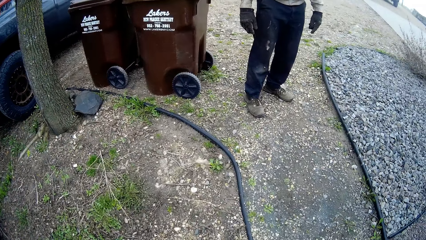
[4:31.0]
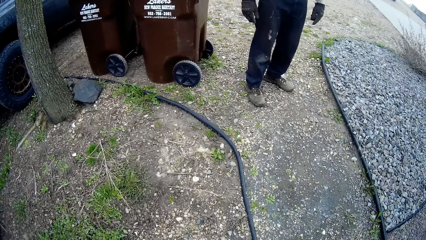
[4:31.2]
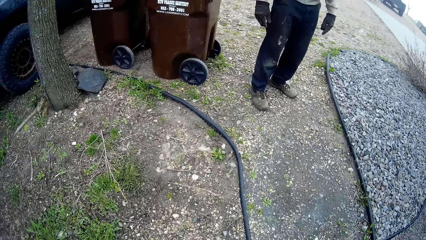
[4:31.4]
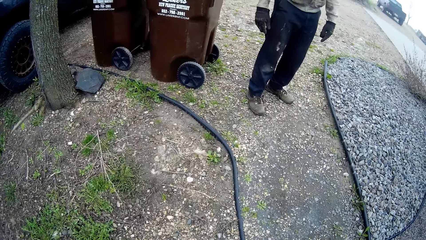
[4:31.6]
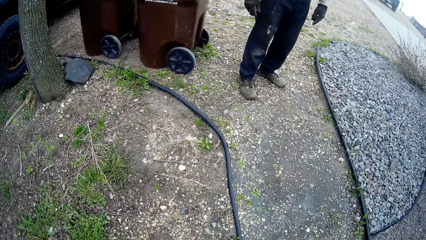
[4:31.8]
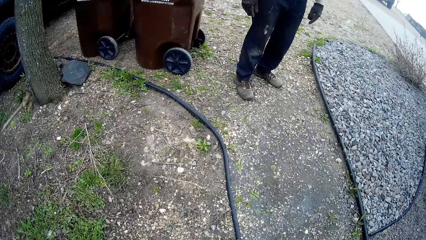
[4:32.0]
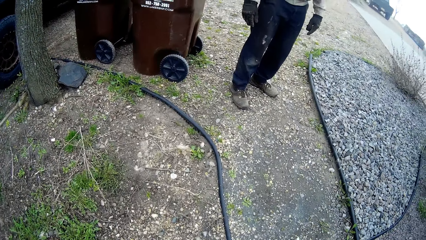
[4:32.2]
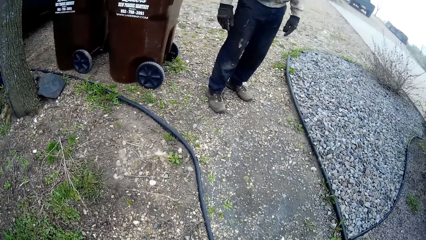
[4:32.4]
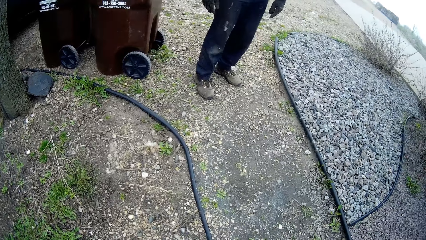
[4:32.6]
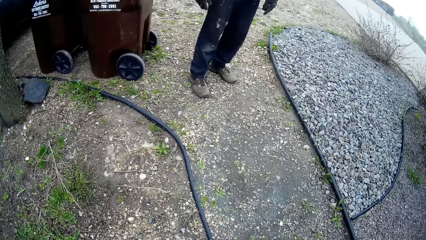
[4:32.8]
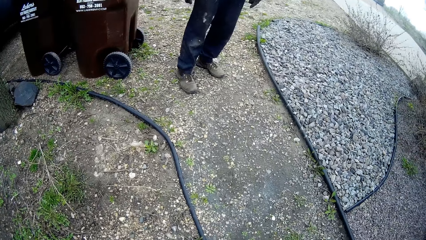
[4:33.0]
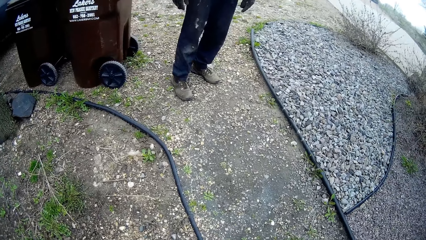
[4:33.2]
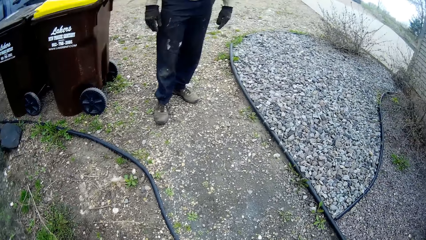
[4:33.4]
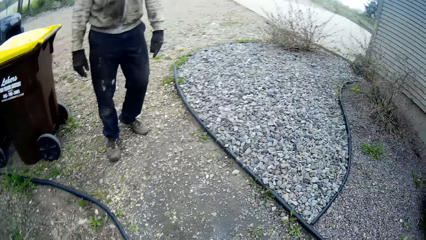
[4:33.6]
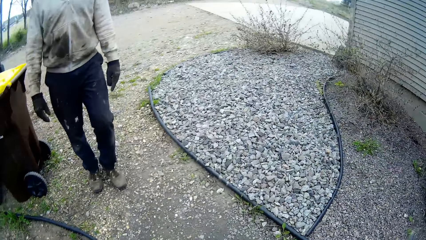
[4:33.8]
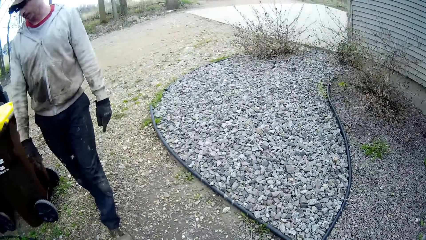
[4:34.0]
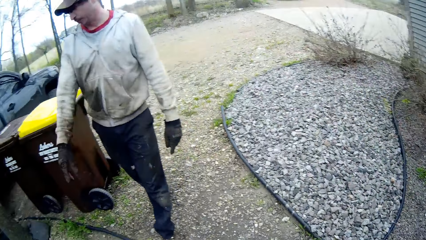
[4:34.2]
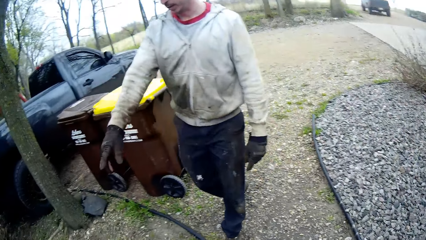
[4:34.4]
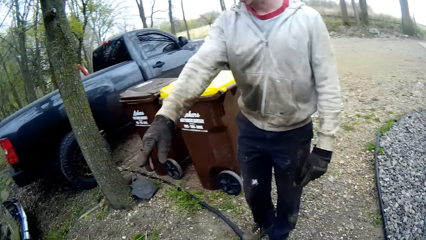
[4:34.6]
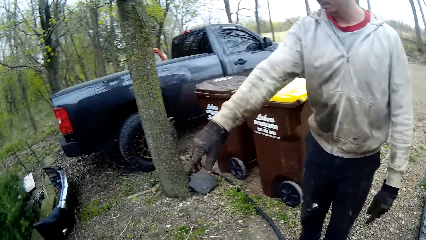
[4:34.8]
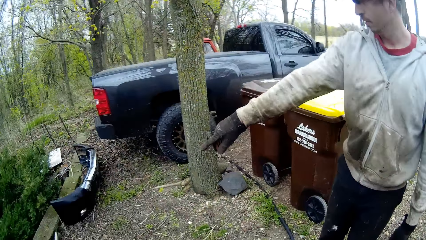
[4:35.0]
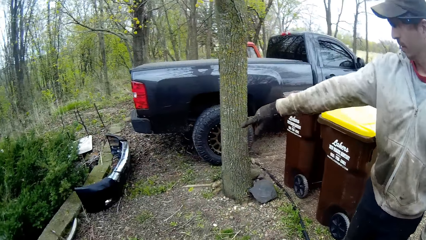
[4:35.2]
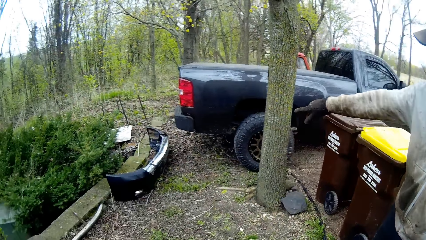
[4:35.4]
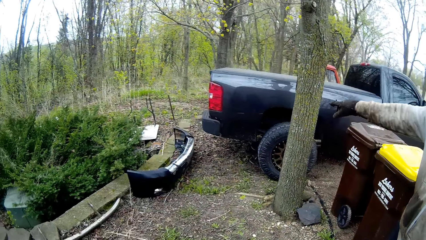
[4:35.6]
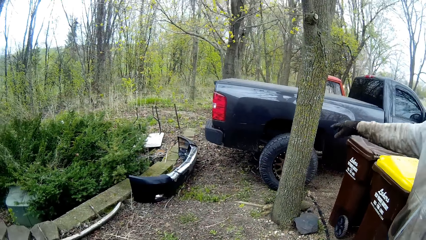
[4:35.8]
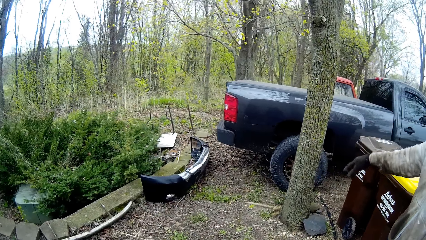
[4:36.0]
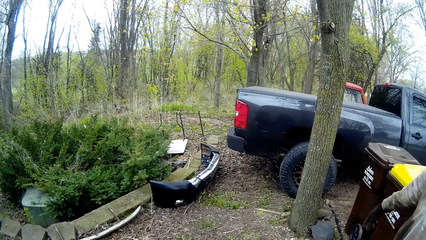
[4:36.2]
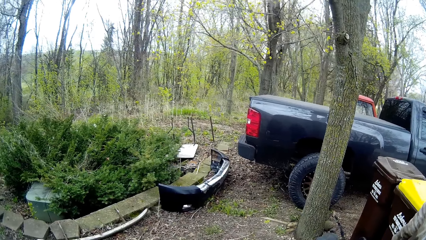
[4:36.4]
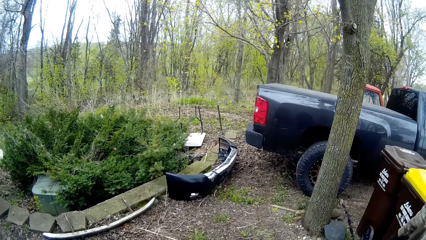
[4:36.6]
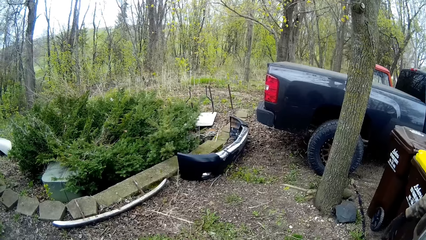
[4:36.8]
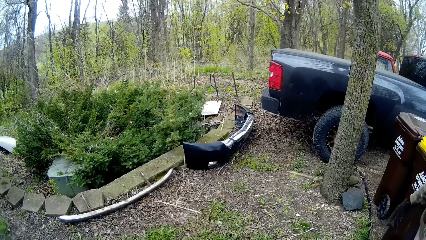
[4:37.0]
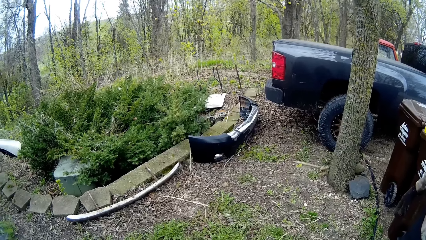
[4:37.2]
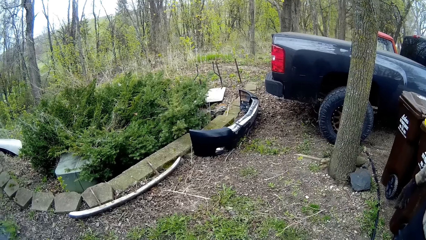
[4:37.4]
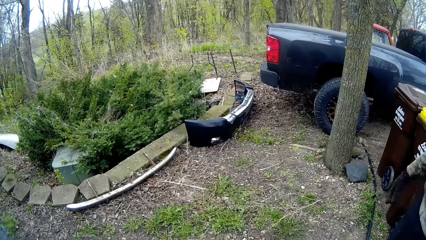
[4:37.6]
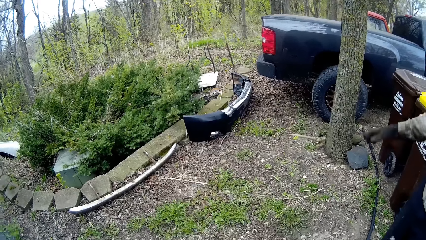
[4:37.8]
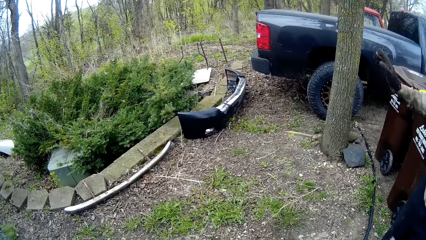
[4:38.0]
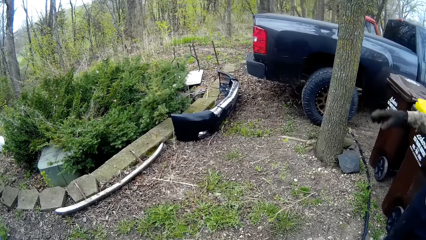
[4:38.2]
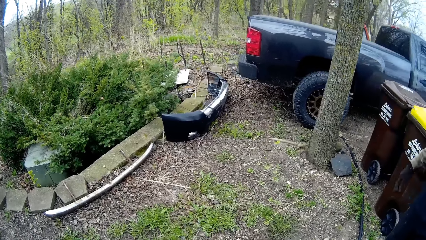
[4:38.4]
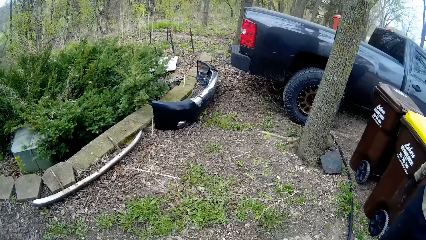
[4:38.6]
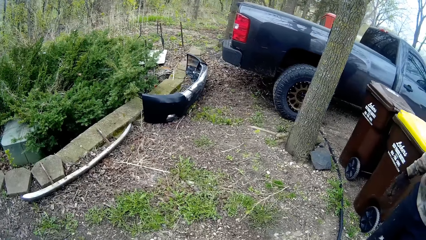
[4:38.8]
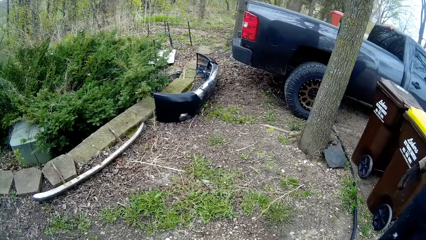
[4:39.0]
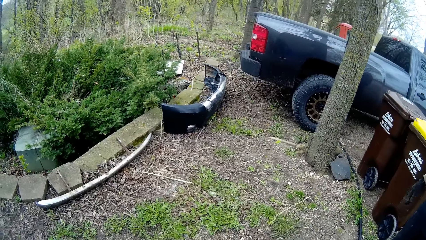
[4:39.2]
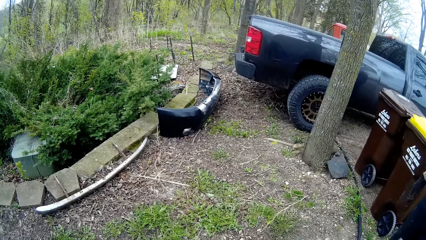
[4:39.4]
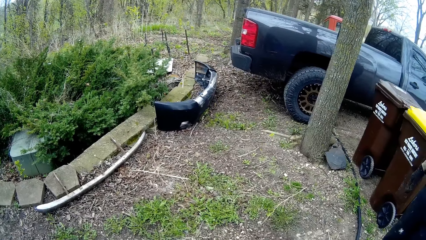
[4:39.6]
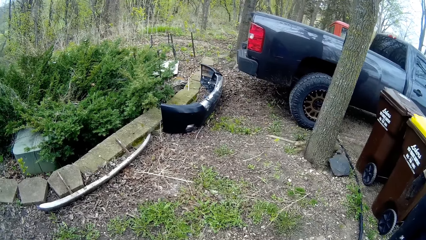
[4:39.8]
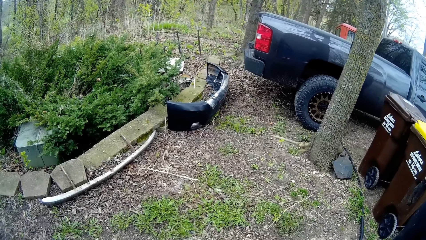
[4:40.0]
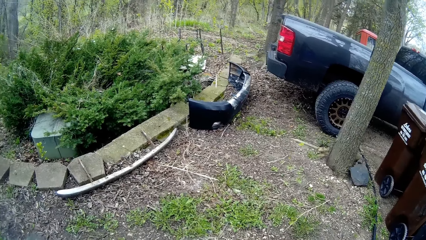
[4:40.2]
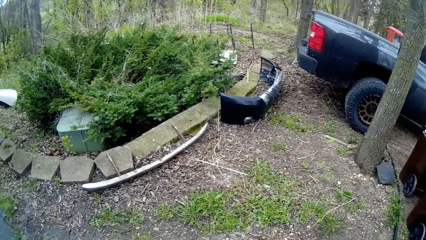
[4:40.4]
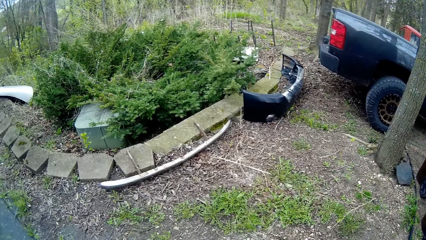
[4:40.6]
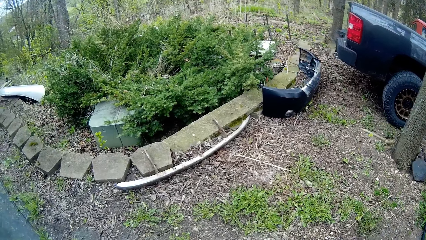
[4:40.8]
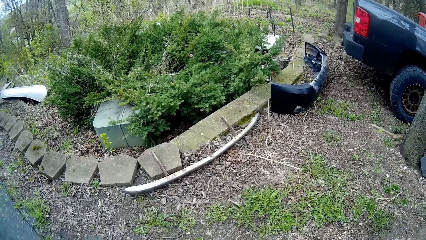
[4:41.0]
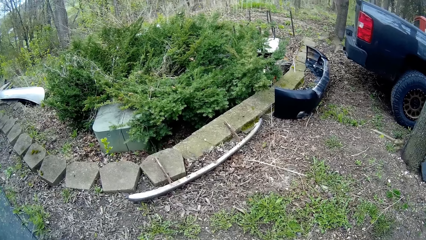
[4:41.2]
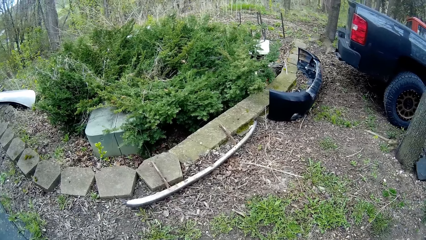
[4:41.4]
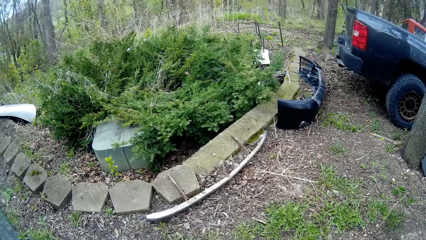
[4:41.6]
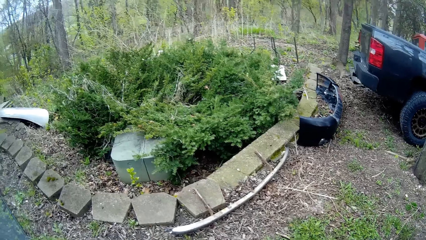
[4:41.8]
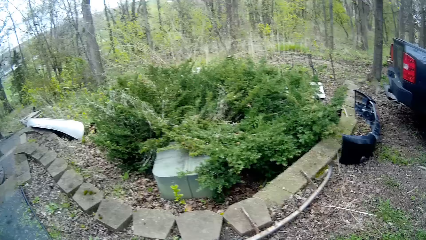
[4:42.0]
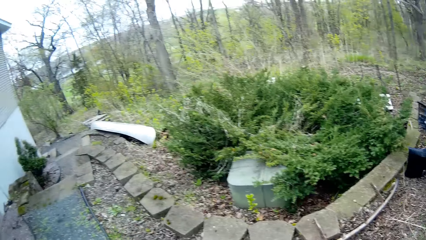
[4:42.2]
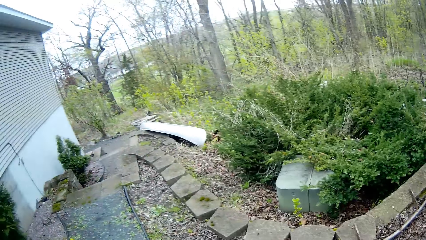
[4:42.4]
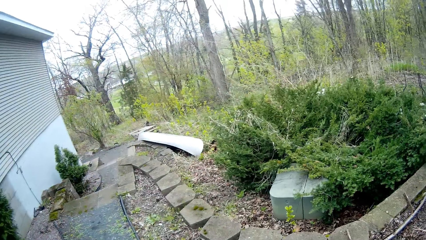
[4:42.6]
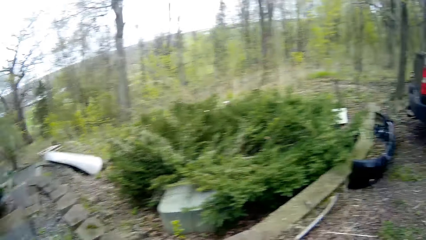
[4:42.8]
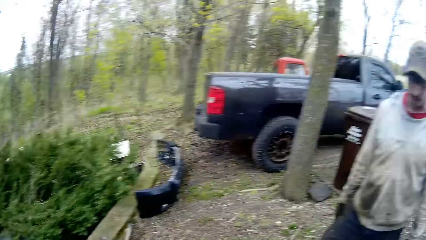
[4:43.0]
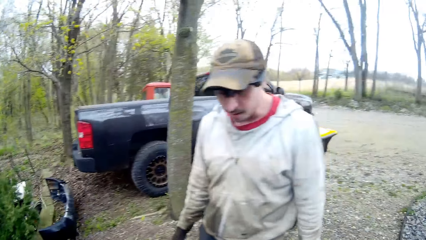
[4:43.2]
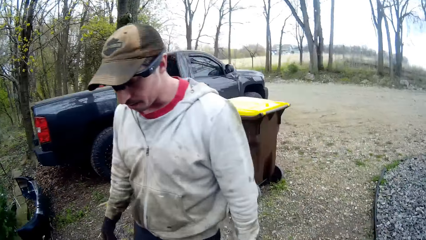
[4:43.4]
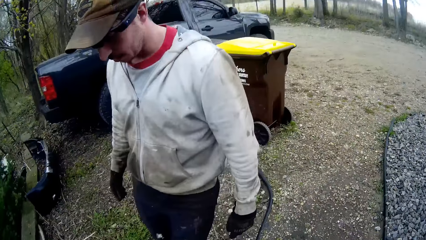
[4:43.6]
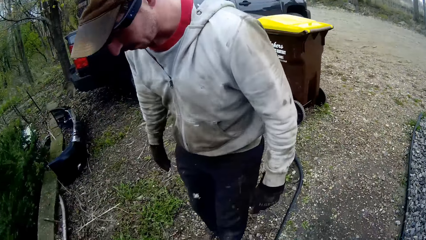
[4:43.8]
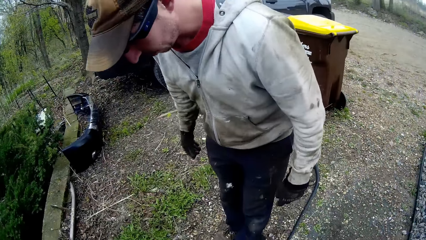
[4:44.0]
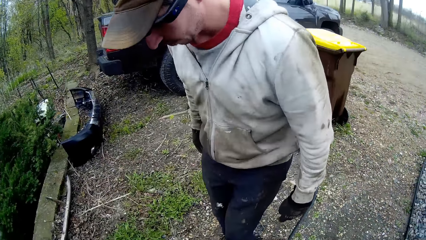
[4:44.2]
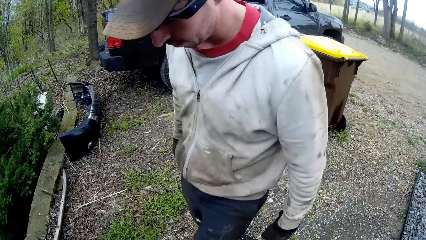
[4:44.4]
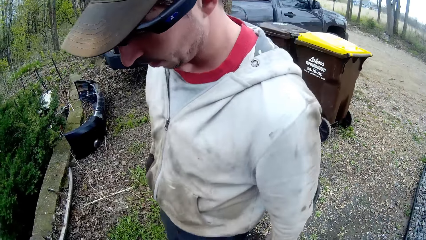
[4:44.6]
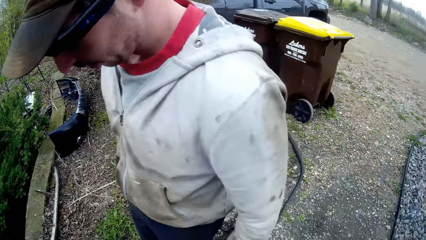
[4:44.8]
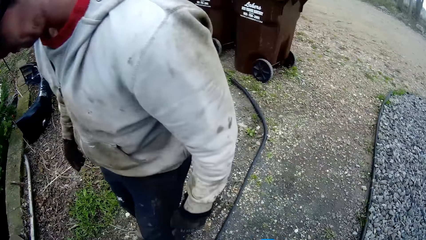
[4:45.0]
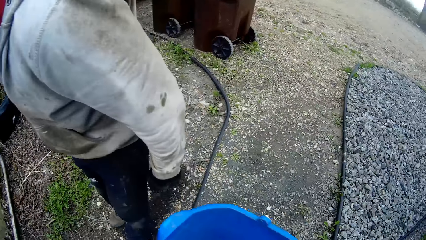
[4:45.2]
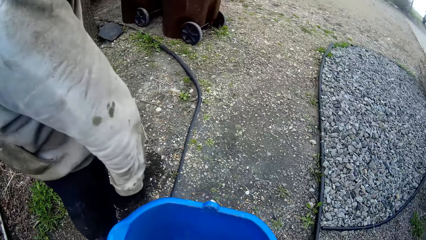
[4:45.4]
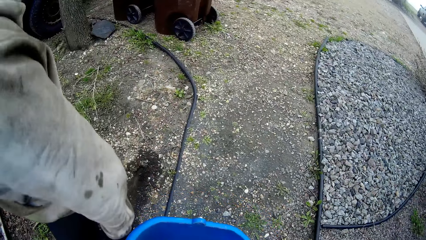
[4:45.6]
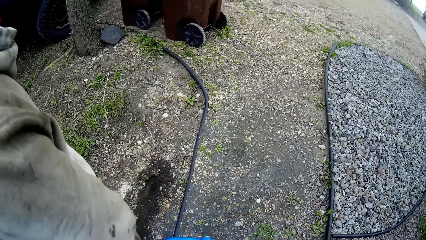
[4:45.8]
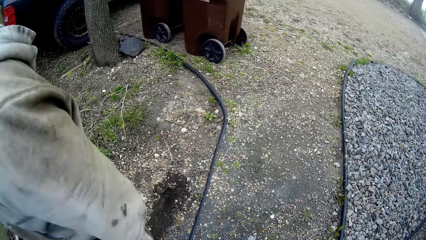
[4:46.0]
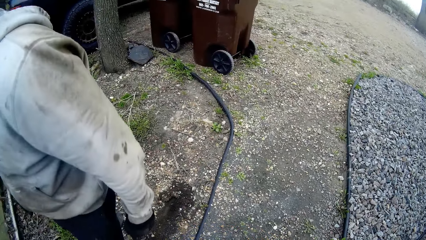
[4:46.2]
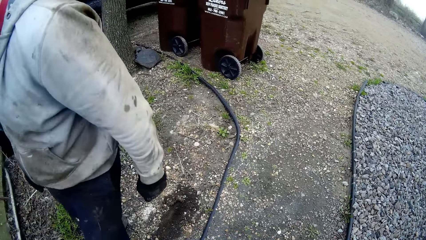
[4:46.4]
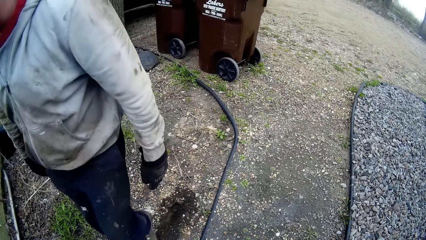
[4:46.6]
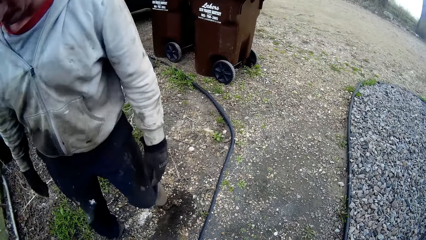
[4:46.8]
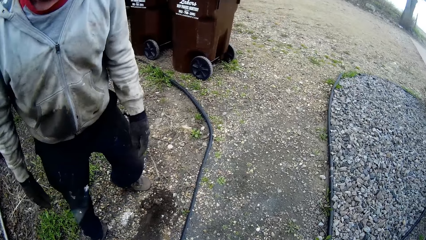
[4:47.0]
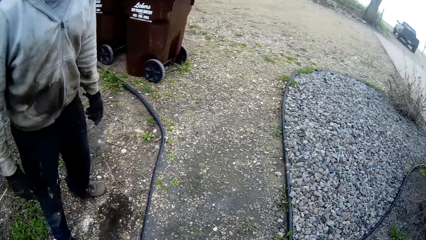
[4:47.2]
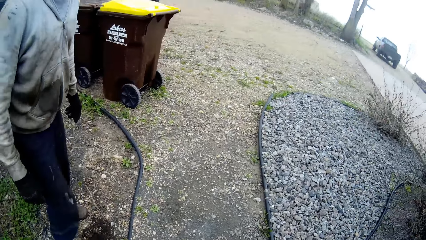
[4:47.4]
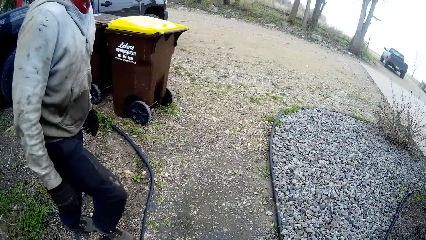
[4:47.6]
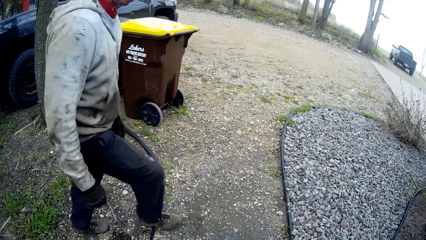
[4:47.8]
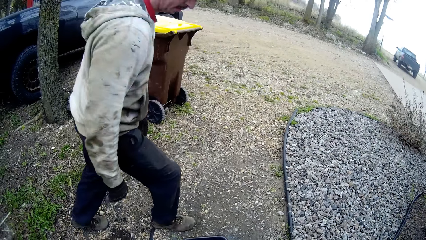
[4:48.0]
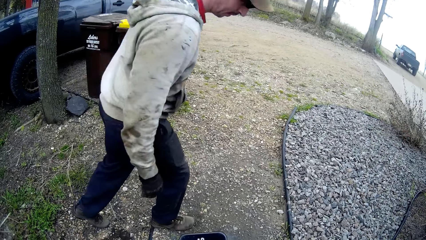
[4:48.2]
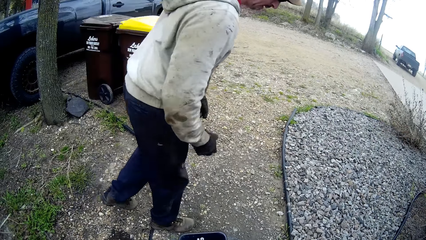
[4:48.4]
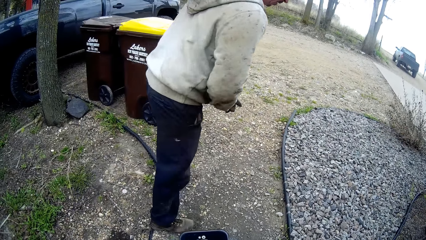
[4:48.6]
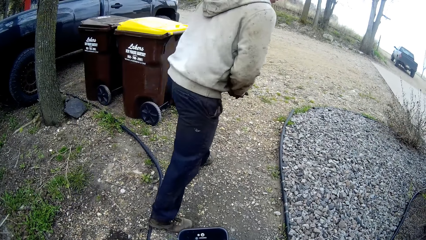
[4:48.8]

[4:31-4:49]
A man points around. The camera wearer looks around. The man walks around. The camera wearer holds a bucket in her hands.
